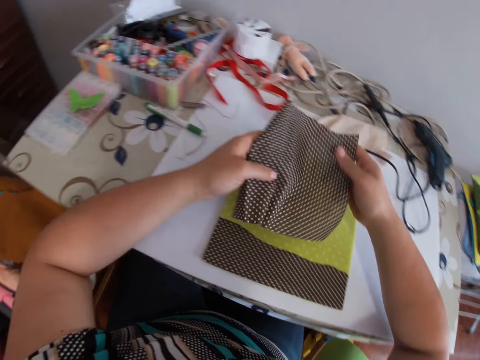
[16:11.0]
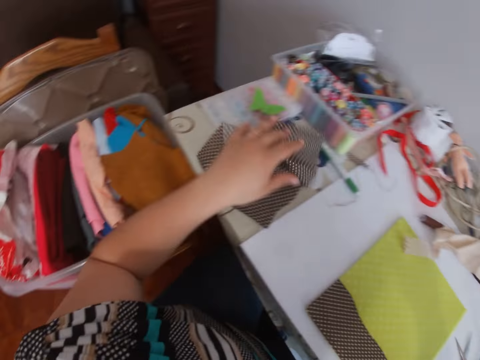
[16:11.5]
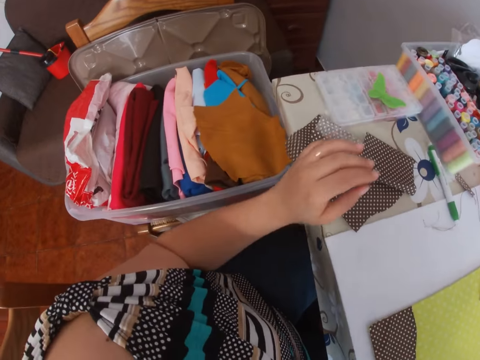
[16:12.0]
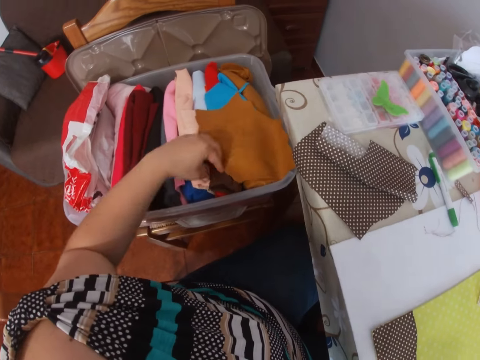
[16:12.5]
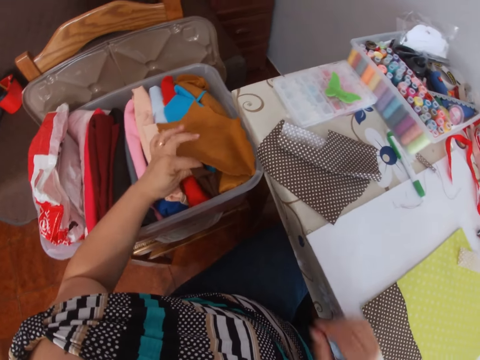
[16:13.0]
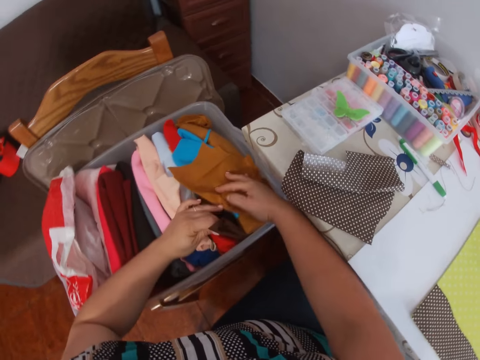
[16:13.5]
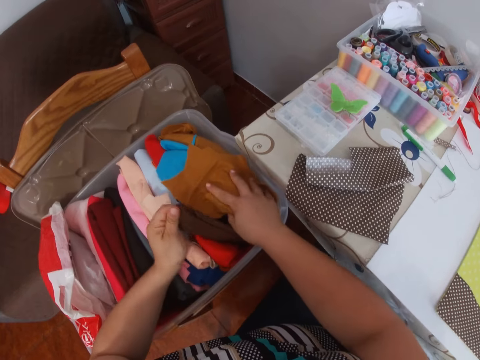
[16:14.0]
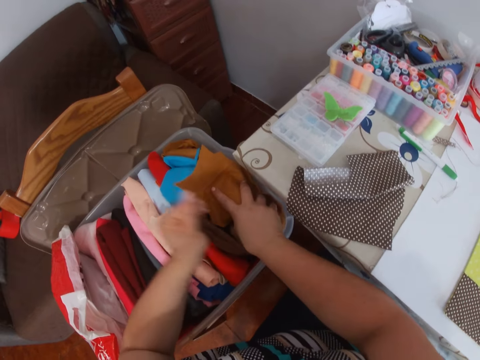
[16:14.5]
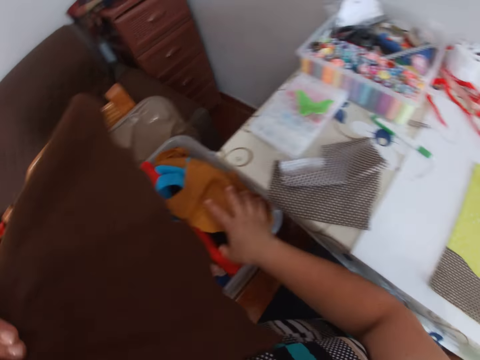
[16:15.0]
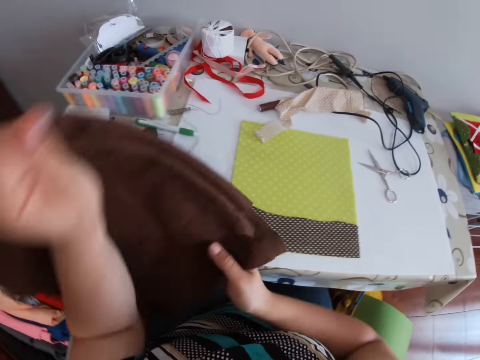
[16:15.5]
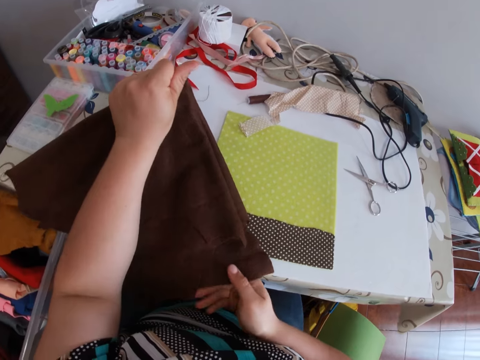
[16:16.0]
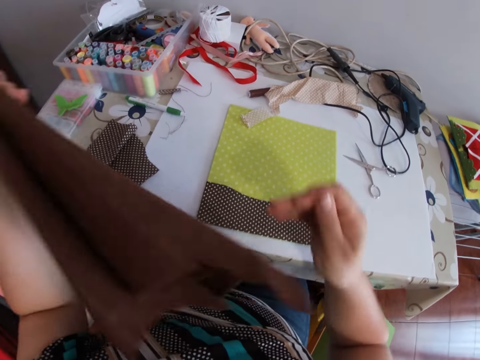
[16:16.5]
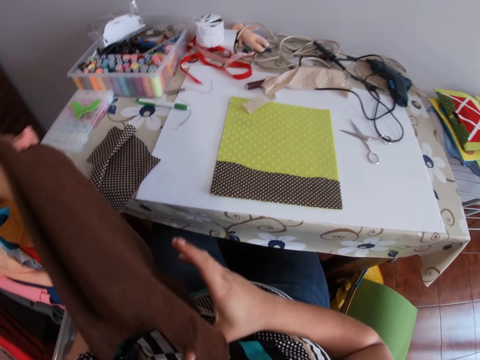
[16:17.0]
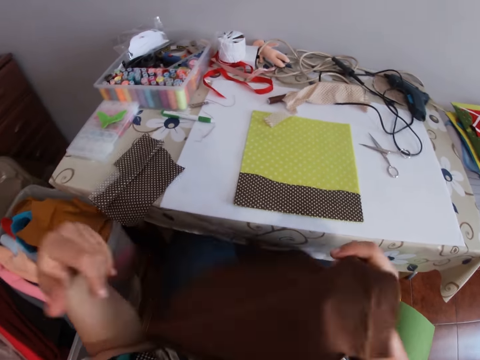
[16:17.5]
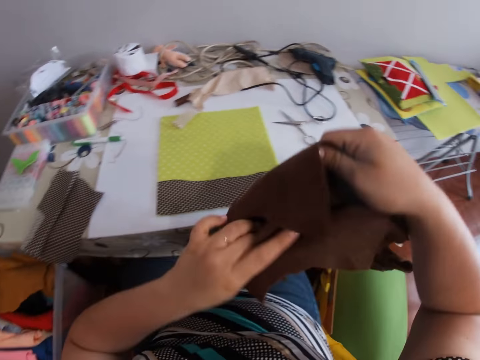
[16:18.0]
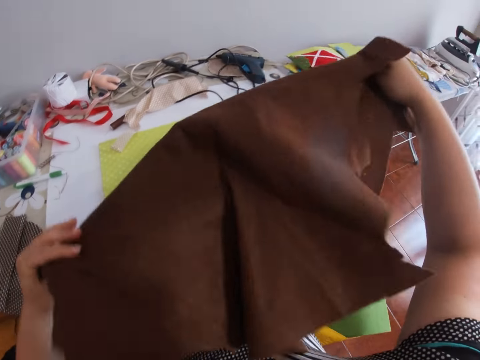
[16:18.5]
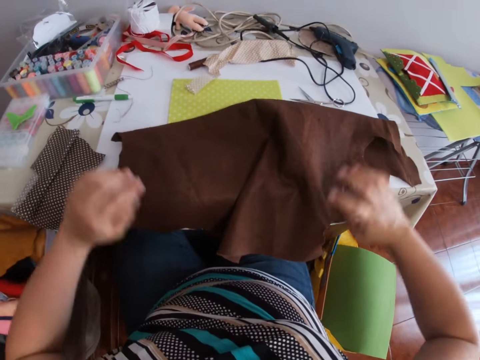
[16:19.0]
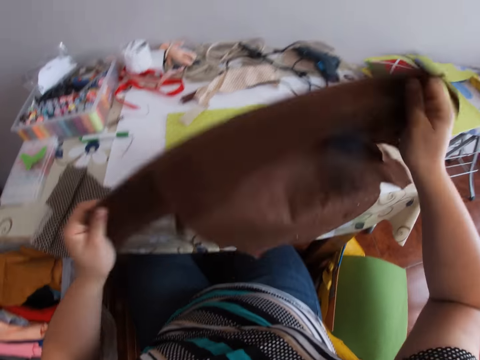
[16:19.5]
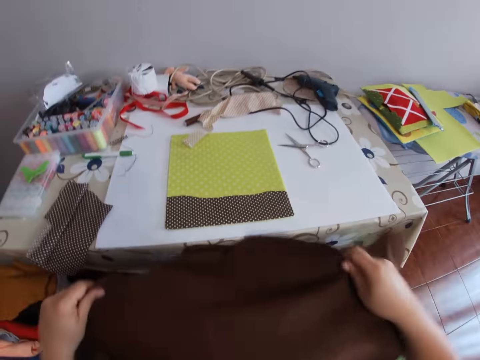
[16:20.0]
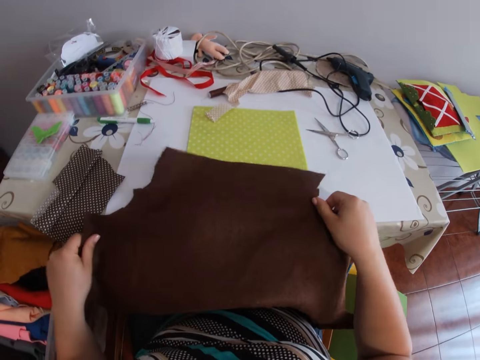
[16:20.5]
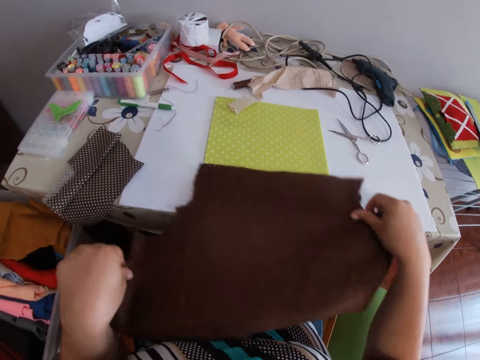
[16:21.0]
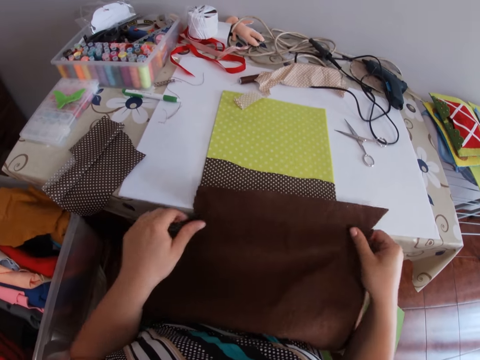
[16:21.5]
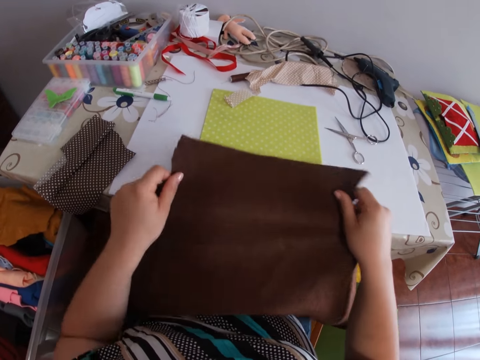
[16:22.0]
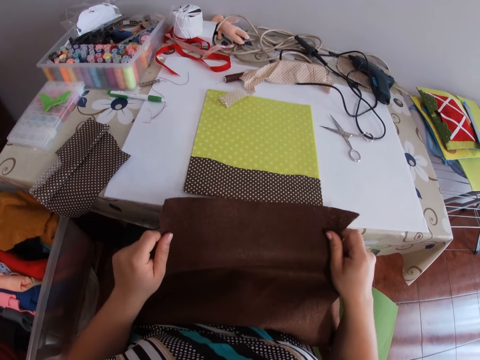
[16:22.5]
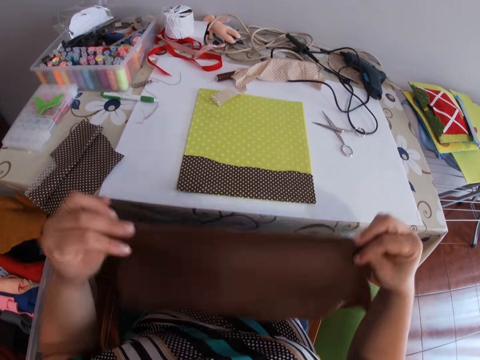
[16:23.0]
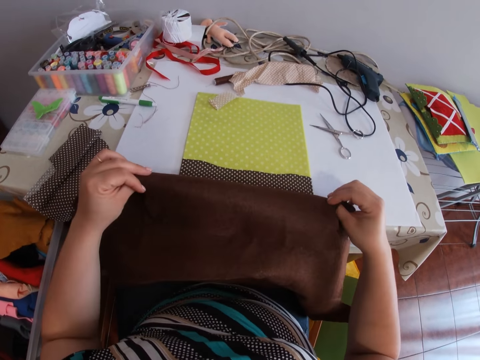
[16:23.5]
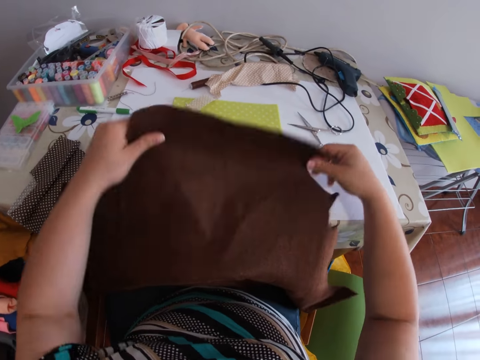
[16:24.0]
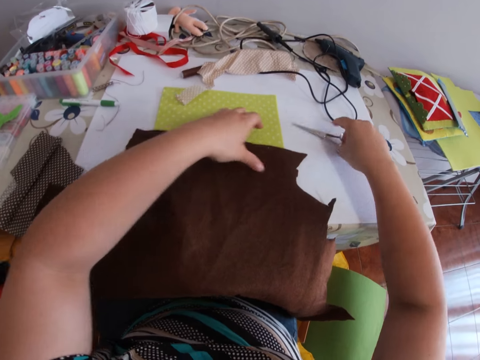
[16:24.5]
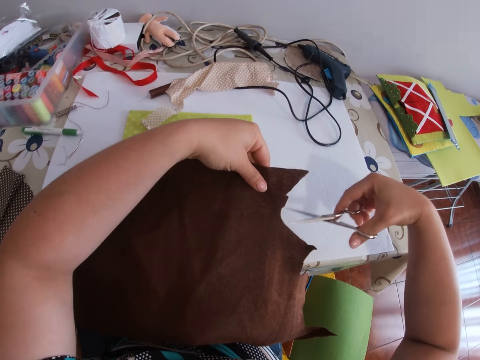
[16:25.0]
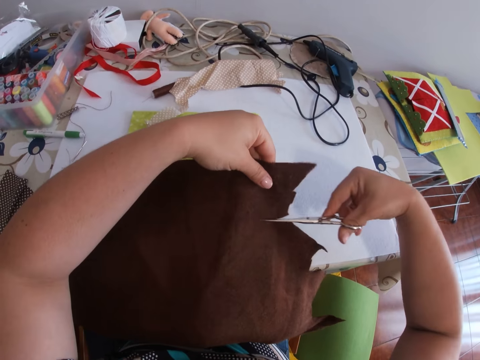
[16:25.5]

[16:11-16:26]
The camera wearer drops the piece of cloth or material on the table. They pick another piece of cloth with the left hand. They hold another piece of cloth with both hands. They put the material on the table. They spread out the cloth with both hands. They drop the cloth on the table. They fold the cloth with both hands. They spread out the cloth with both hands. They pick up scissors from the table with the right hand. They cut the cloth with the scissors.

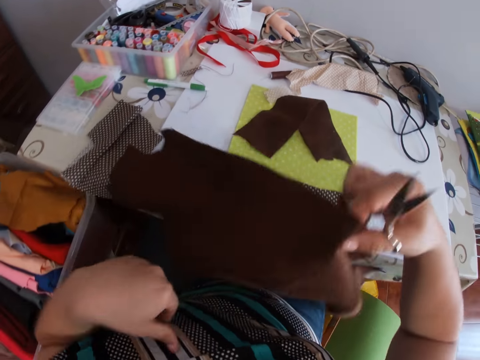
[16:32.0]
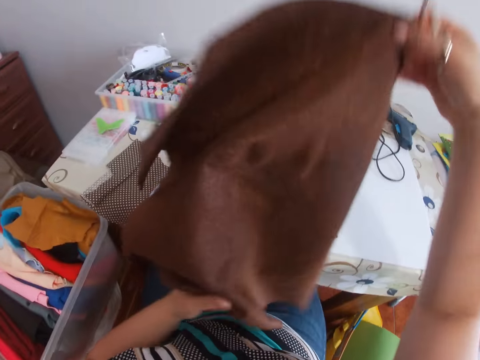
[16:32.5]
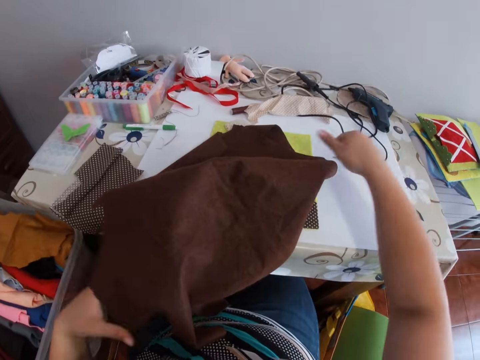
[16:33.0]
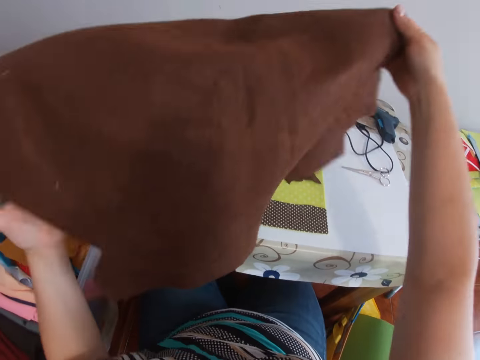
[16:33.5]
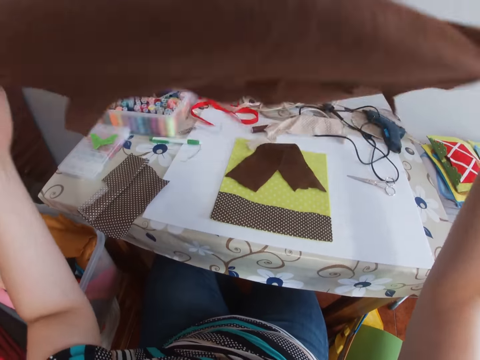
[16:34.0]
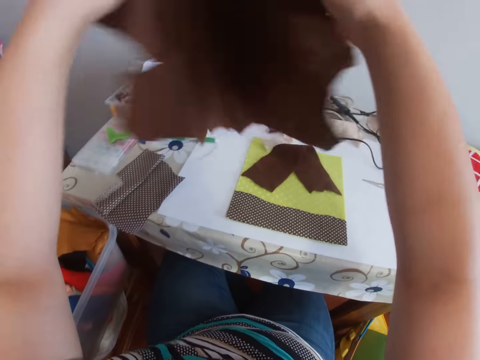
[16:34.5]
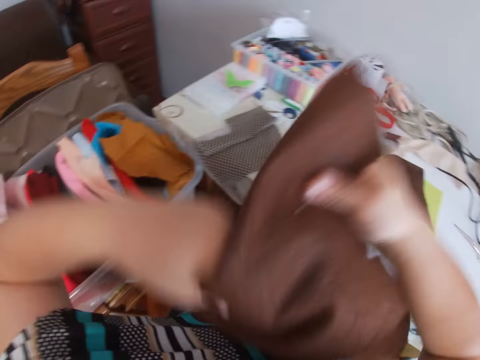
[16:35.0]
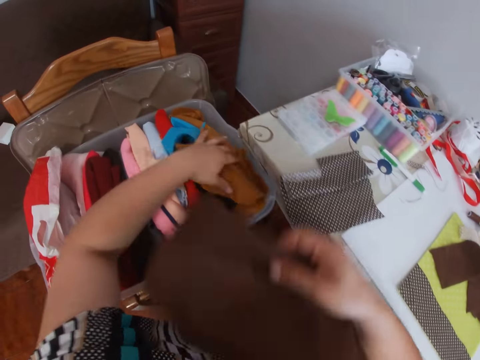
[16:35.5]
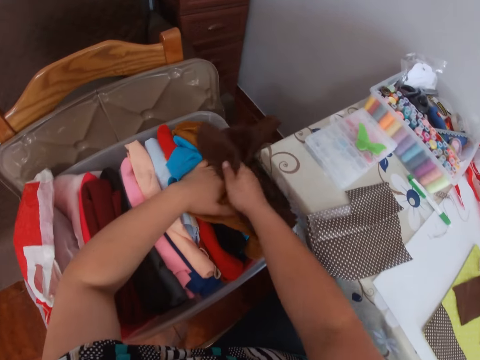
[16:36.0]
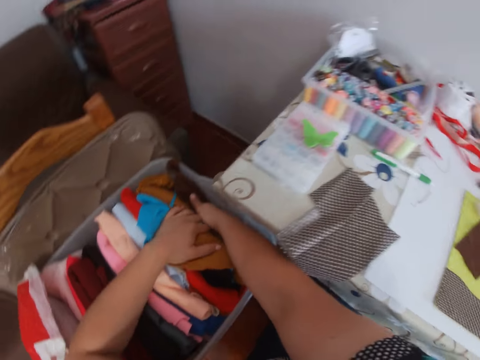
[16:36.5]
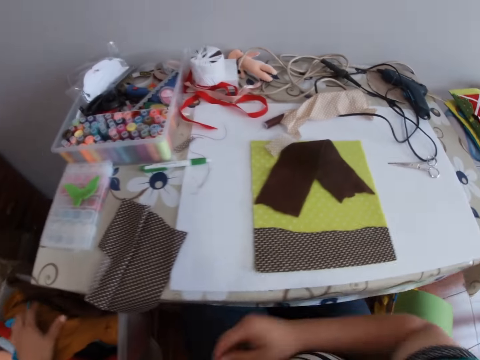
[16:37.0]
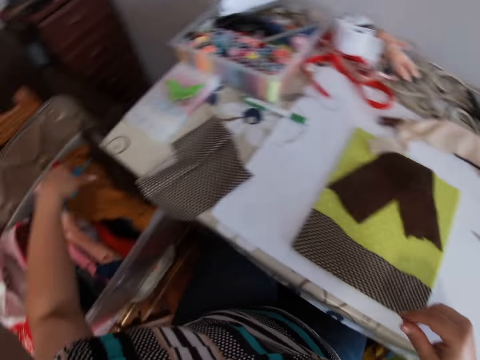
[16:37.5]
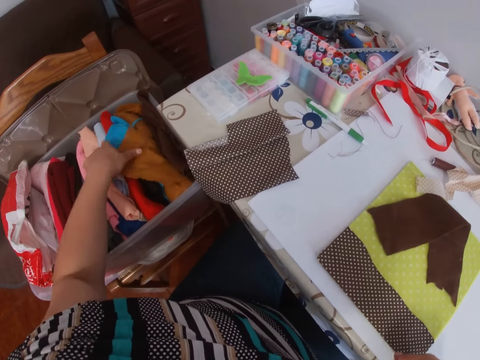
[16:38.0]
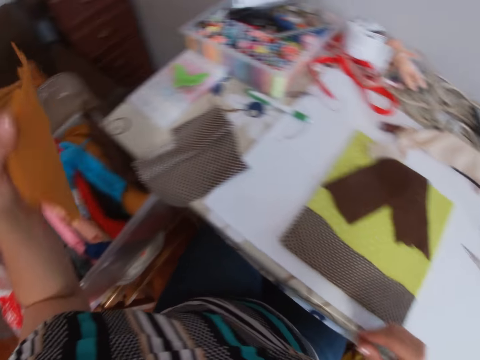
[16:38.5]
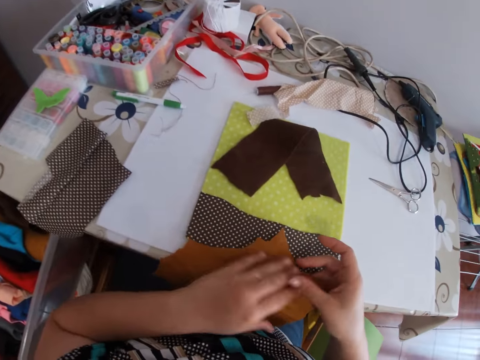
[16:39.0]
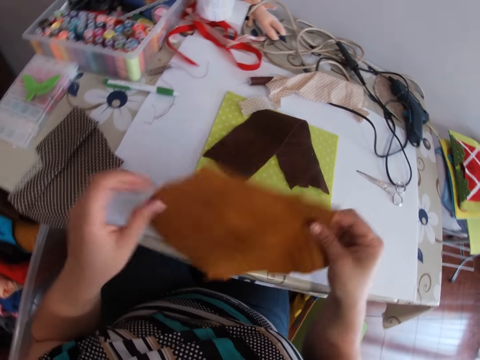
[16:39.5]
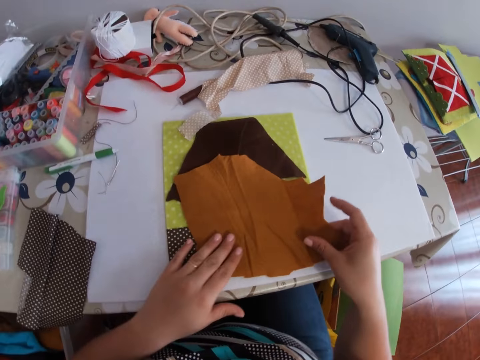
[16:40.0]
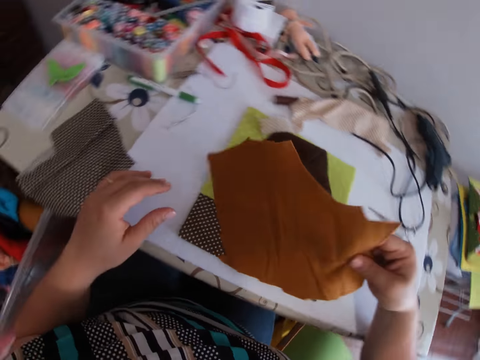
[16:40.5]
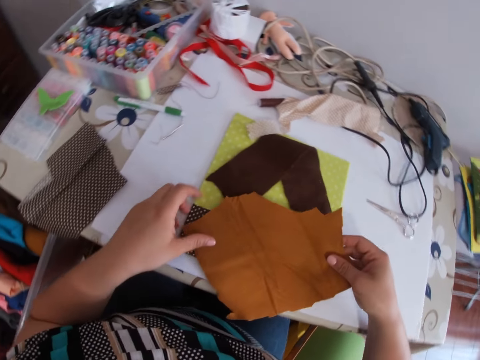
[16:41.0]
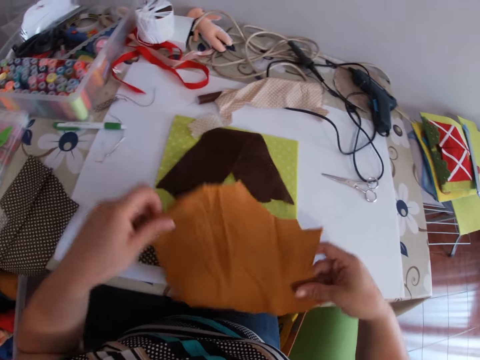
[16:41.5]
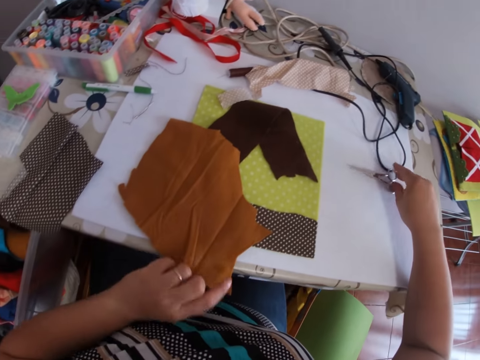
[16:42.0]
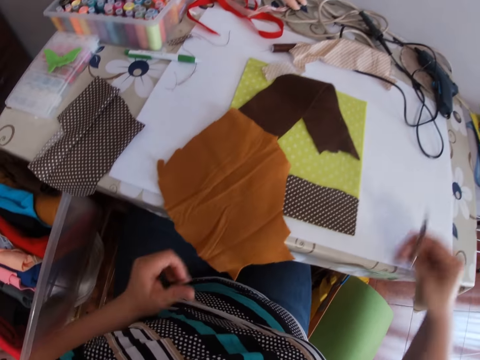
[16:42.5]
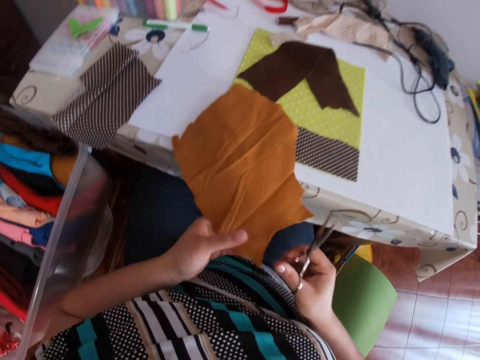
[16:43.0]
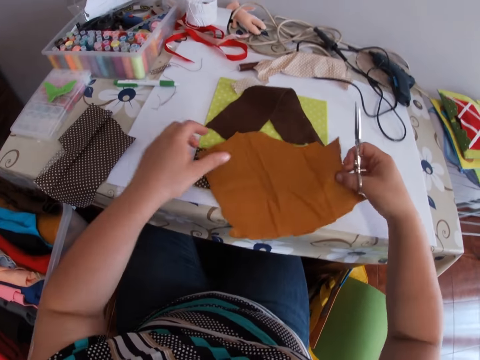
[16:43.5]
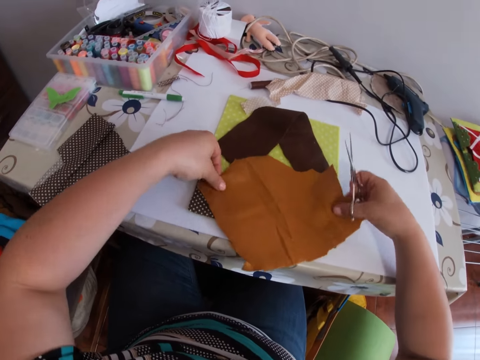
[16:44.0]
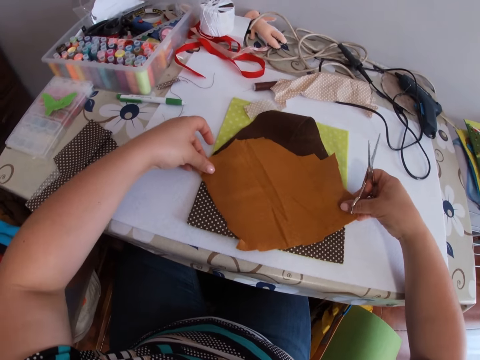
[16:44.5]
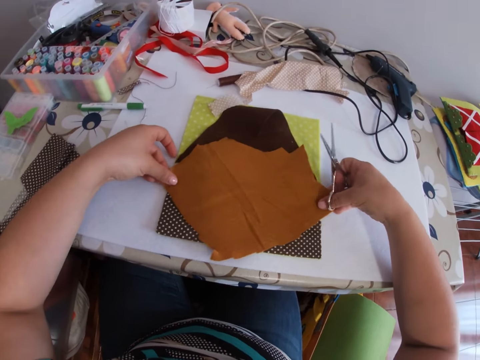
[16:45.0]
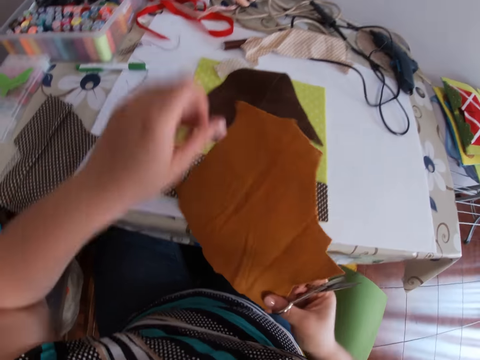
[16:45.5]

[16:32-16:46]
The camera wearer picks material. They drop the material on the table. They drop the scissors on the table. They spread out the cloth with both hands. They pick the cloth with both hands. They fold the cloths with both hands. They put the cloths into the bucket with both hands. They pick another cloth with the left hand. They place the cloth on the table with the right hand. They pick the scissors from the table with the right hand. They turn the material.
